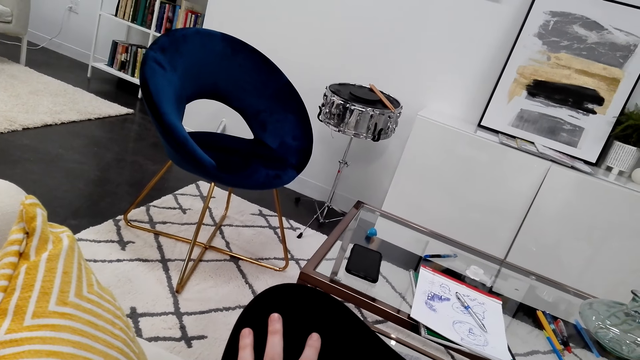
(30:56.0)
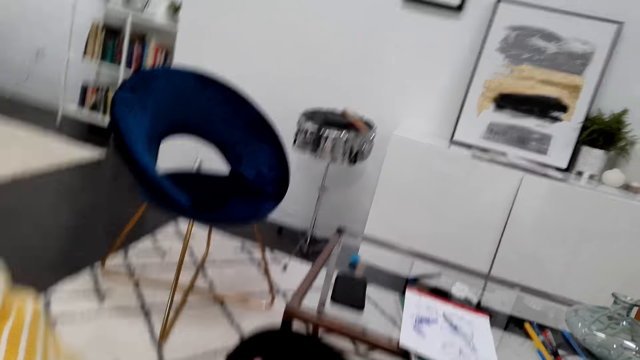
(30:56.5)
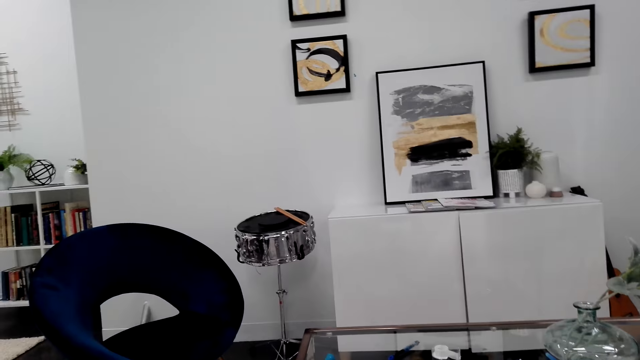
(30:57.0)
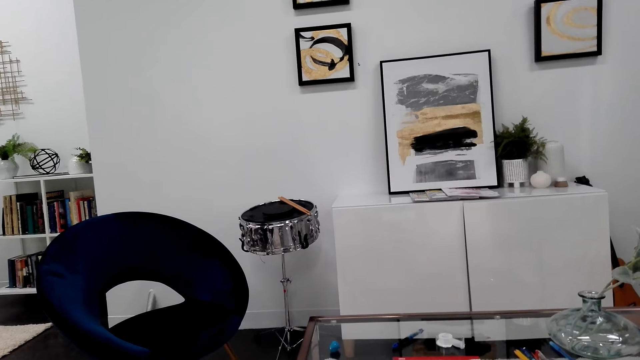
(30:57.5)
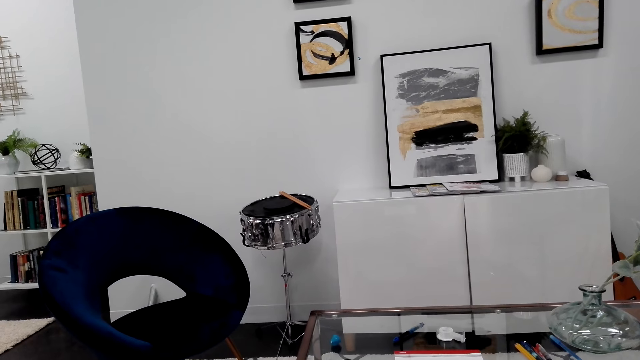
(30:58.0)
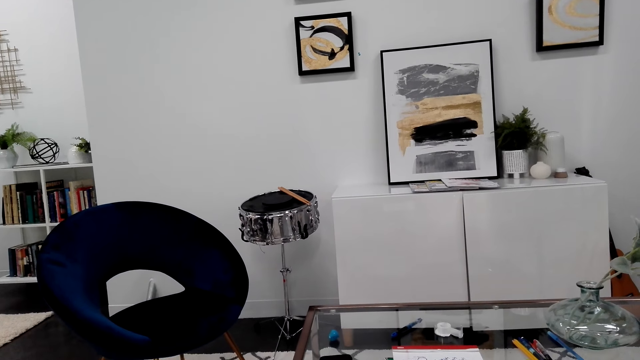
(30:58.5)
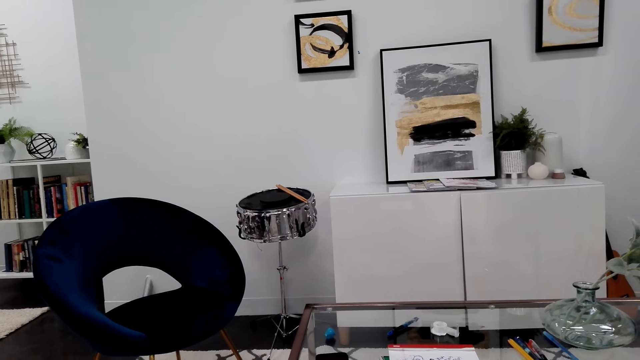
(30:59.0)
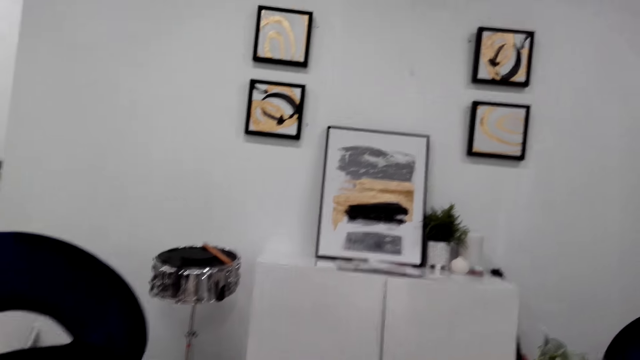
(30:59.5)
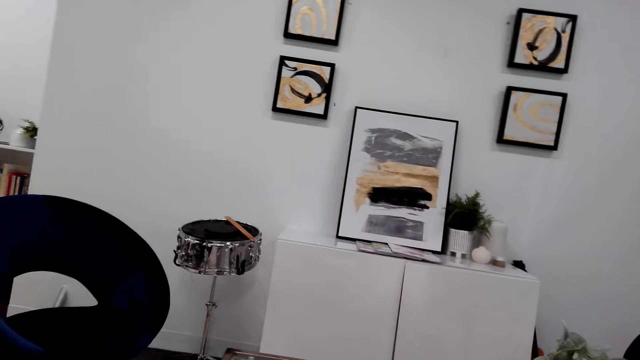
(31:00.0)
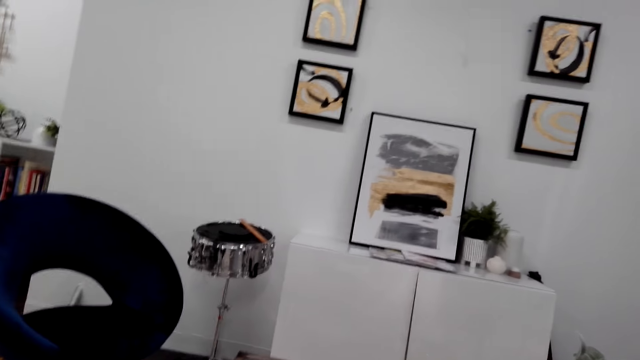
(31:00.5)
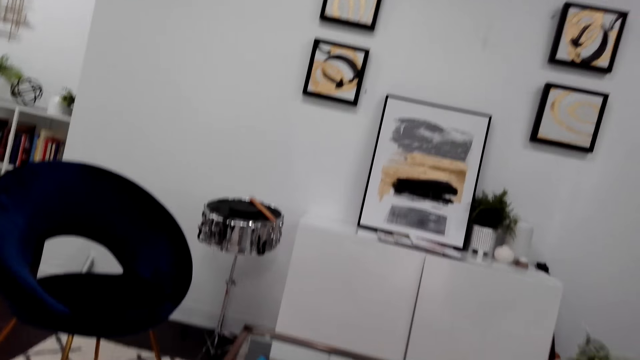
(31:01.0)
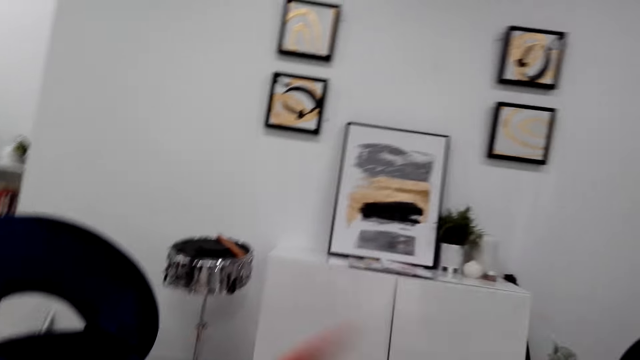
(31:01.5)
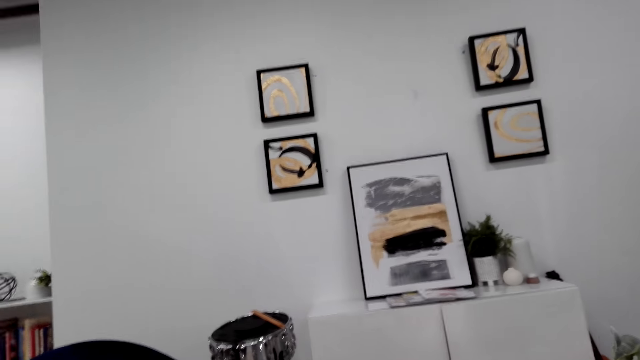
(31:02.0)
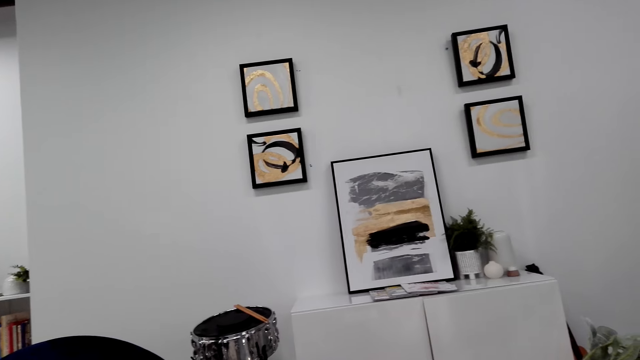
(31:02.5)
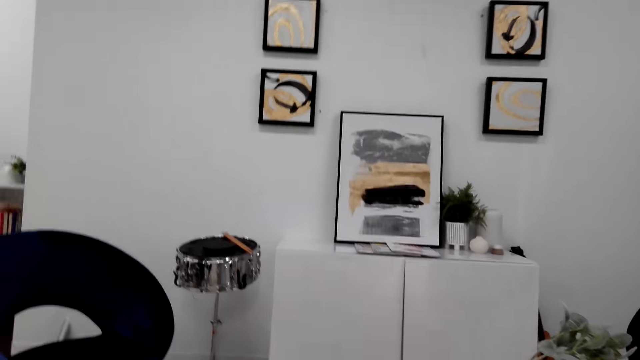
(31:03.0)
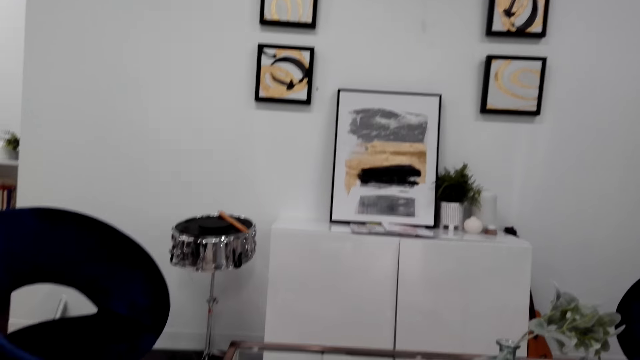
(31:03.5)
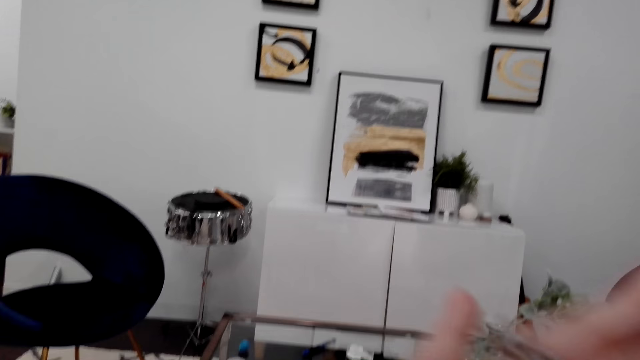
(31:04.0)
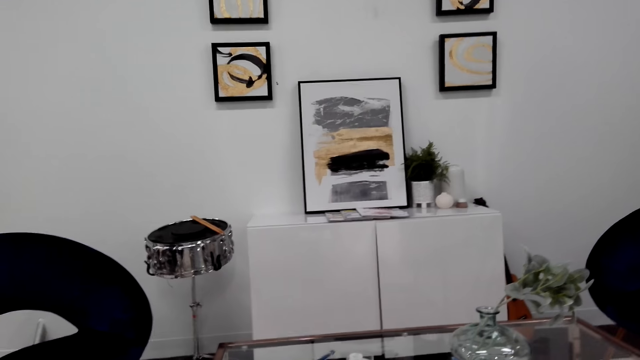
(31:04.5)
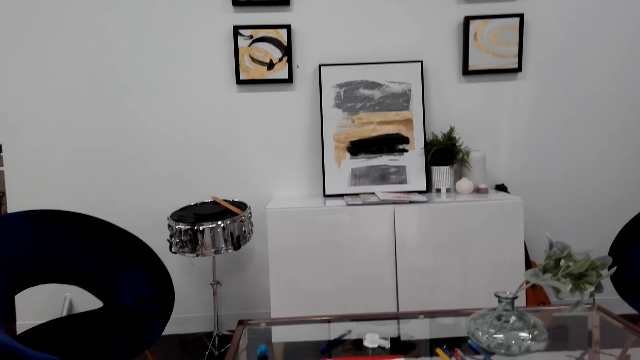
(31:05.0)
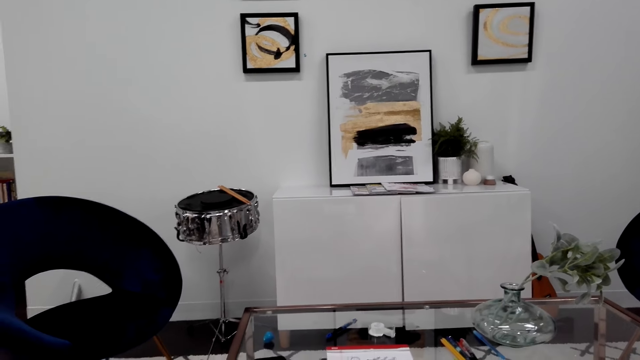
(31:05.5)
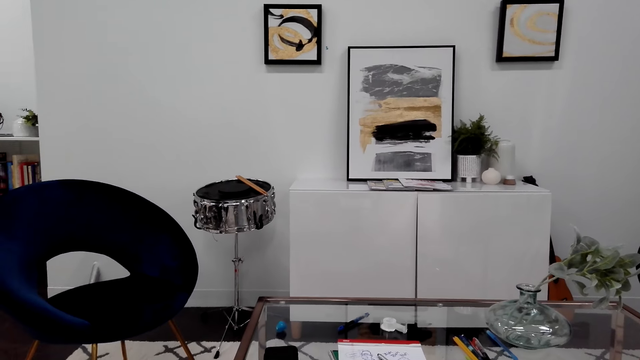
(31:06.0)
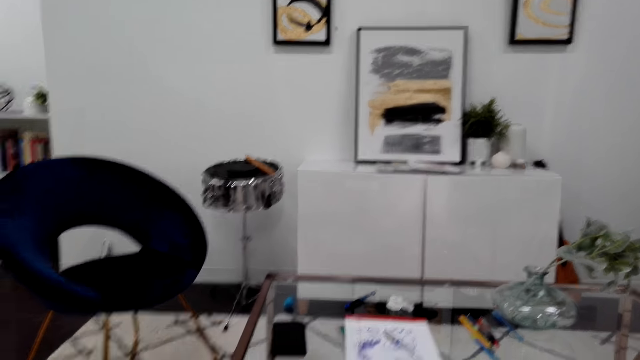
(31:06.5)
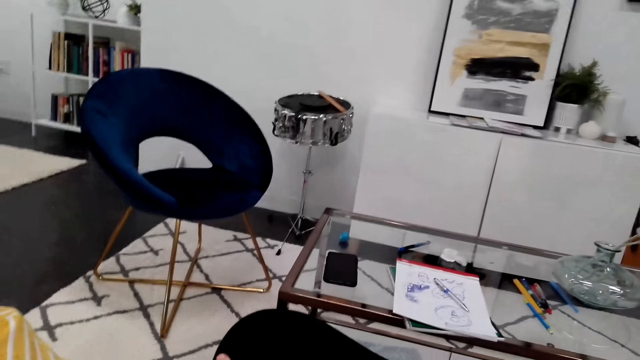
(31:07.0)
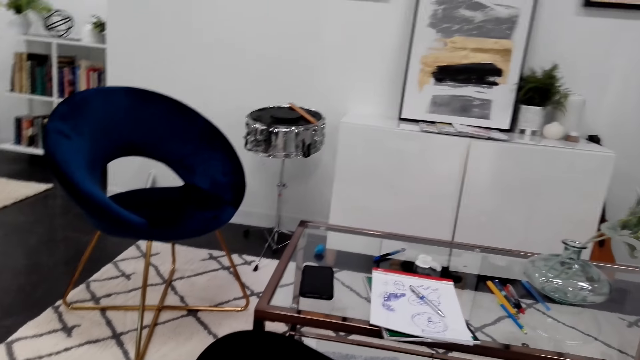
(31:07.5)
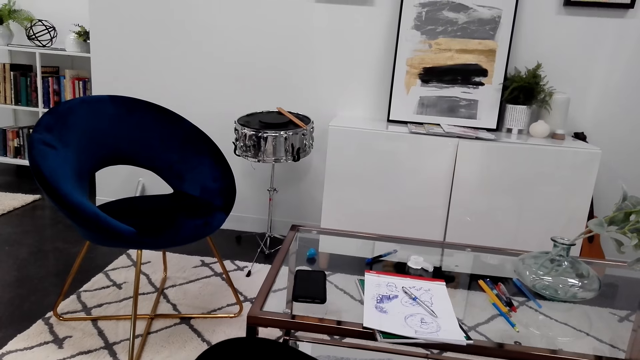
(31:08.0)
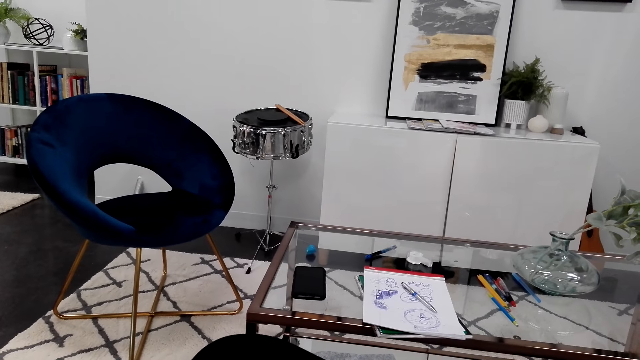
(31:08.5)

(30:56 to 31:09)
The camera wearer looks around. They look at the paintings on the wall. They move a hand. They look around. They move a hand. They look around.

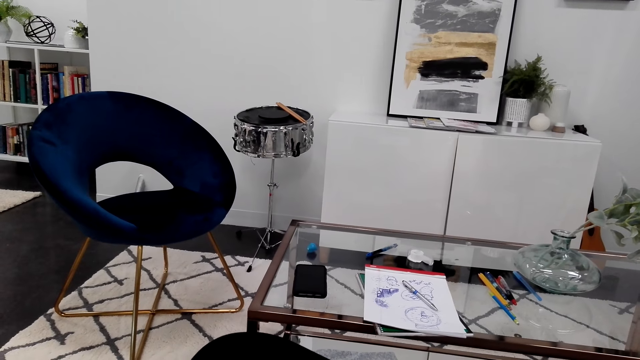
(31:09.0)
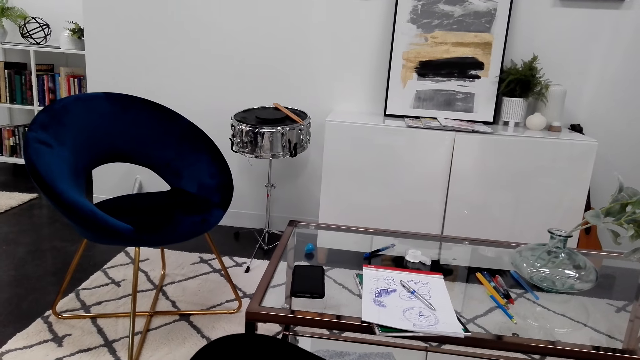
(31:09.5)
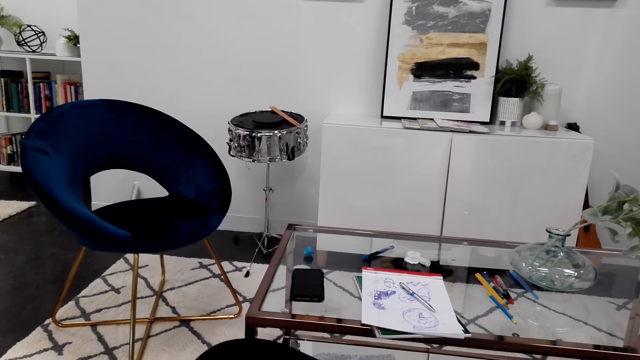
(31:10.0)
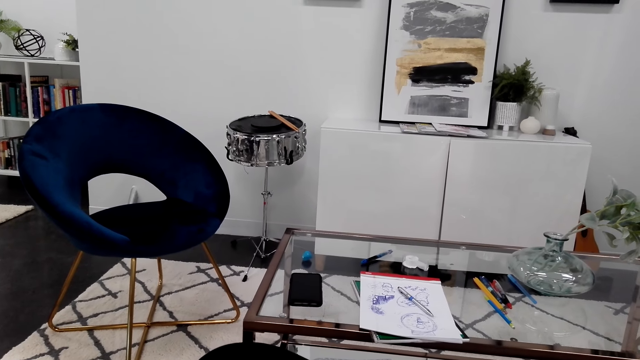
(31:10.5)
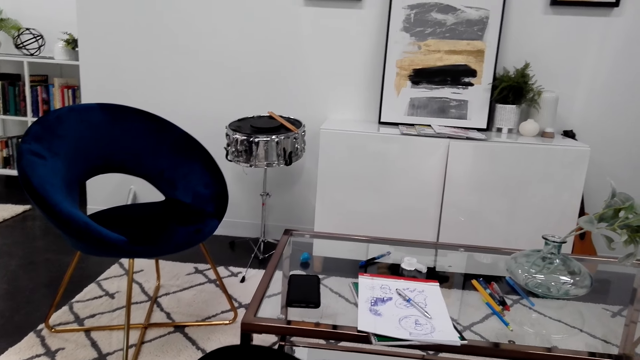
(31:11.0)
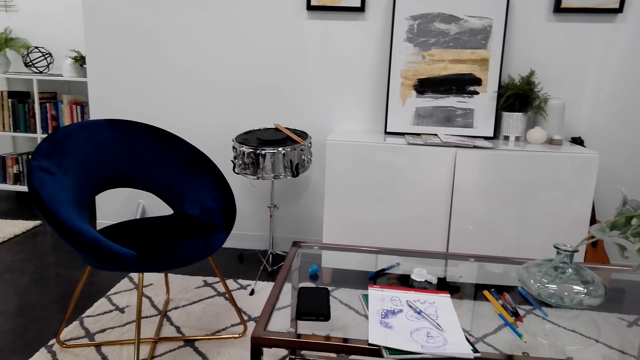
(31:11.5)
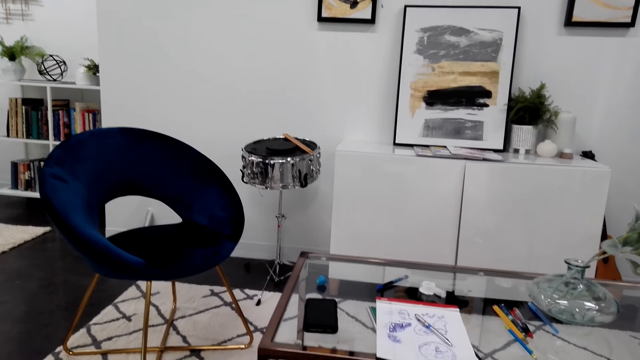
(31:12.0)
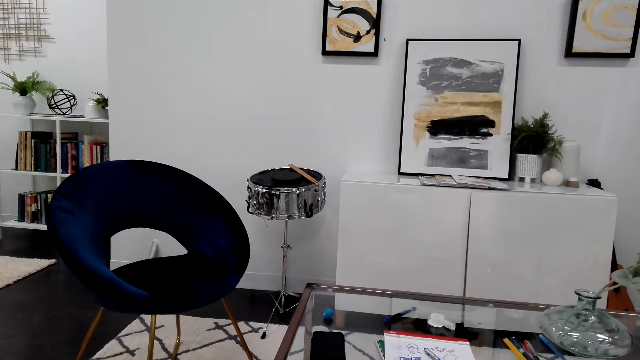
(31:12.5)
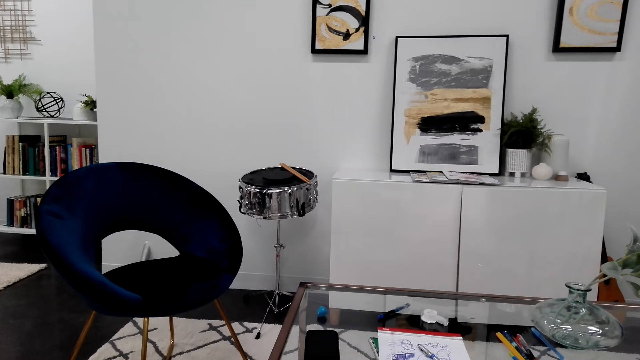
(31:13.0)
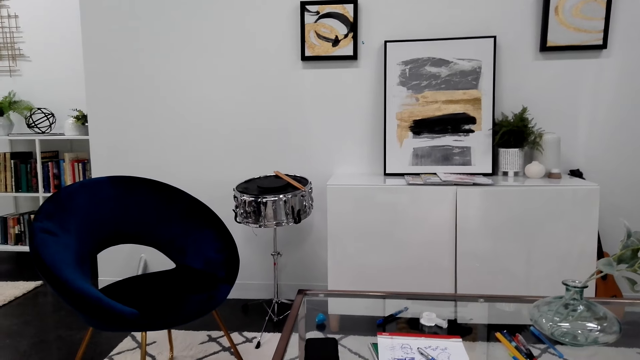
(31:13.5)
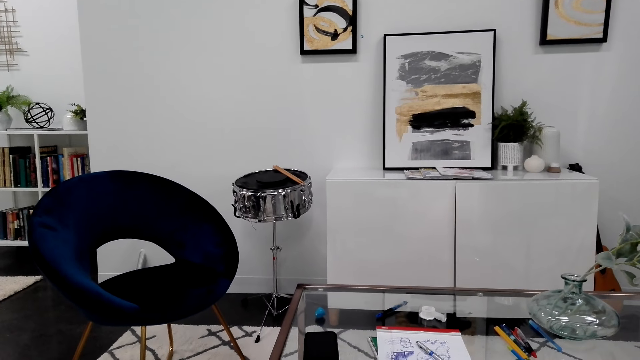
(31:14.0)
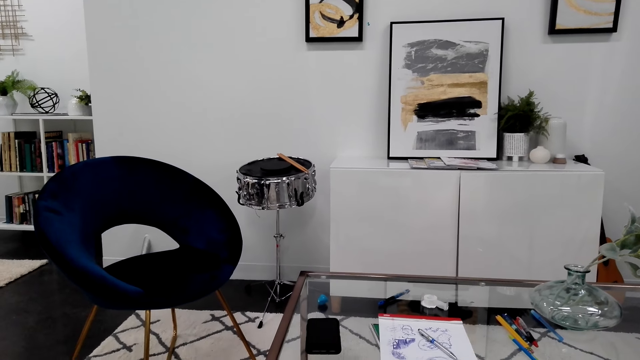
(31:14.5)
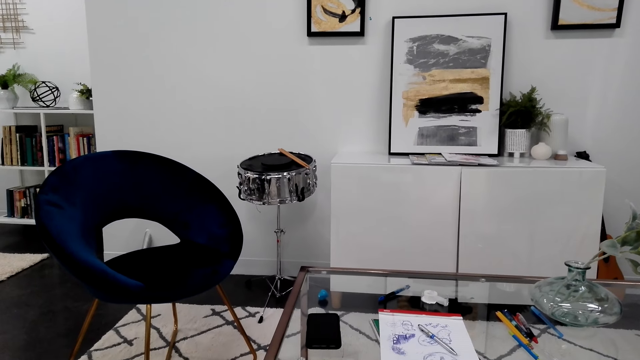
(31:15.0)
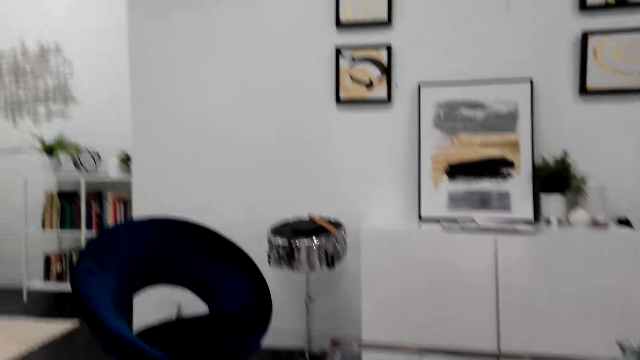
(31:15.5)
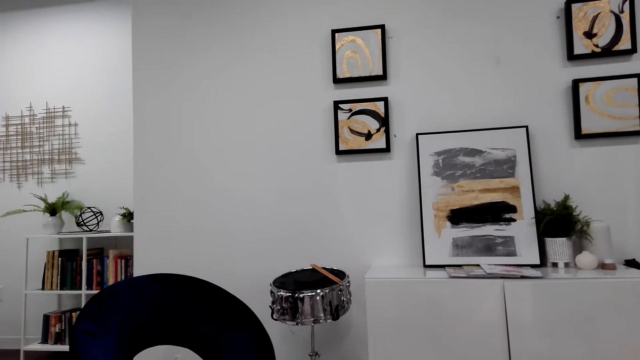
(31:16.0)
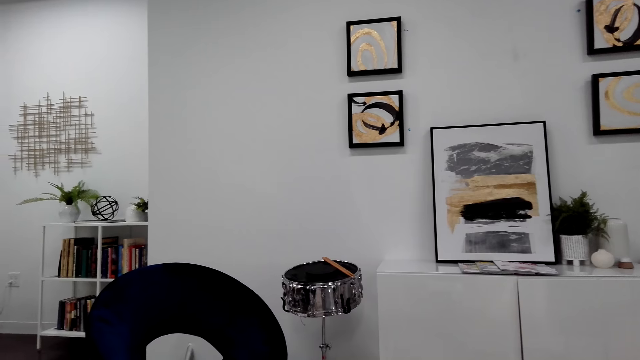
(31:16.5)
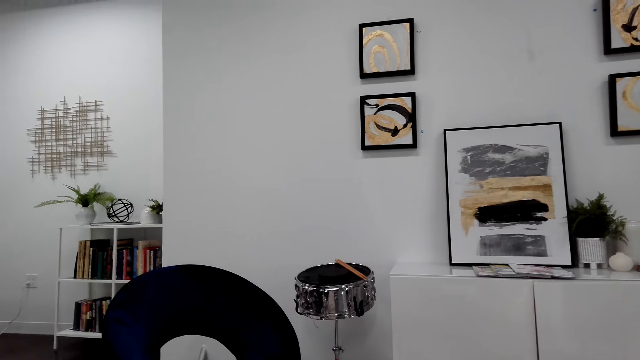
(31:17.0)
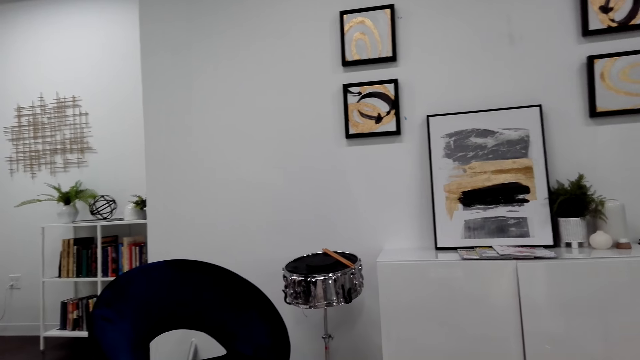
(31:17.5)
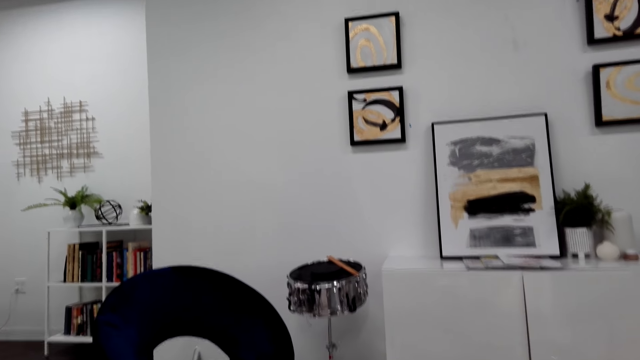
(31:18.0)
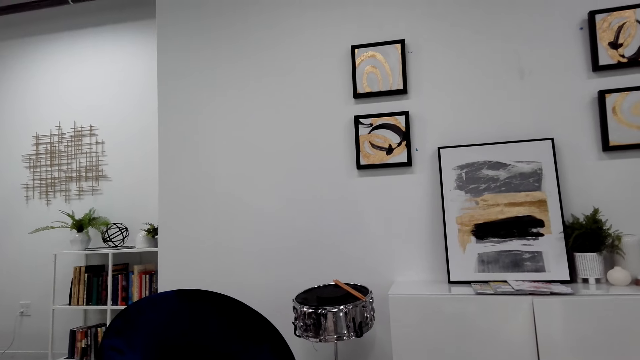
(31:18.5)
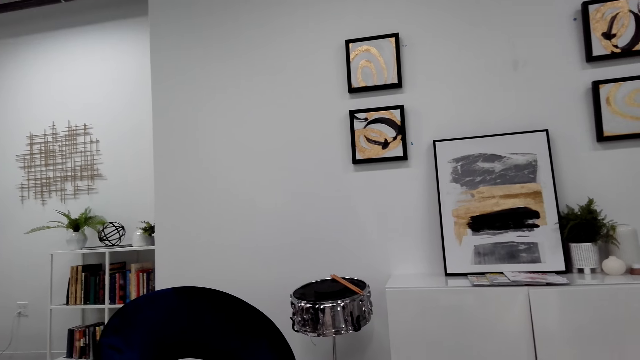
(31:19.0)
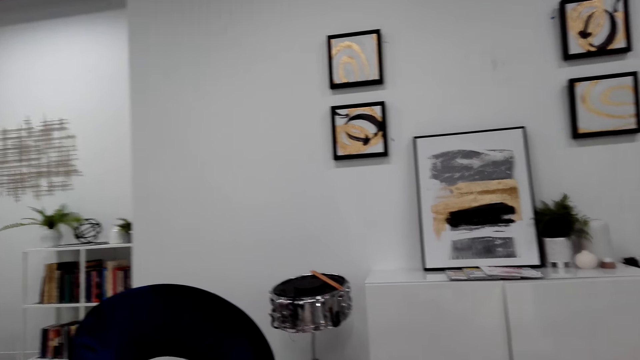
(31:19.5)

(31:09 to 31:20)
The camera wearer looks around the room.
